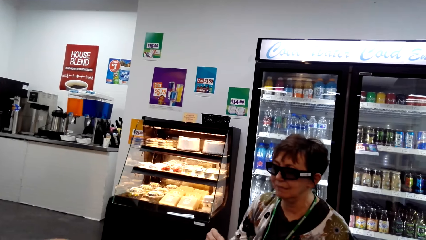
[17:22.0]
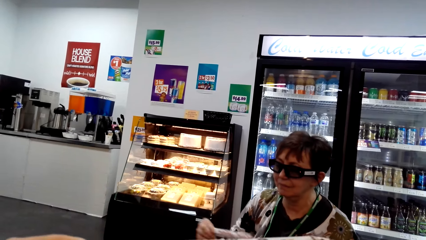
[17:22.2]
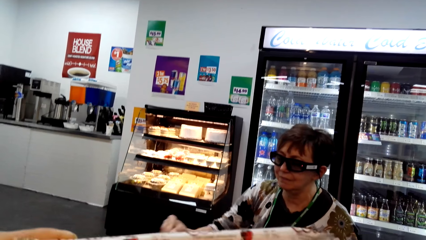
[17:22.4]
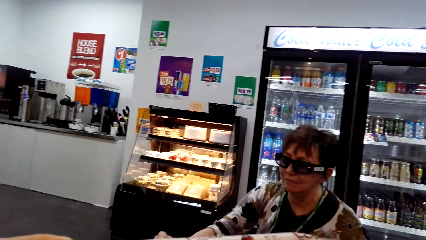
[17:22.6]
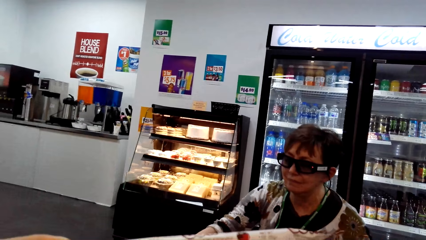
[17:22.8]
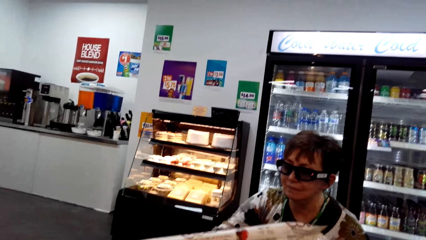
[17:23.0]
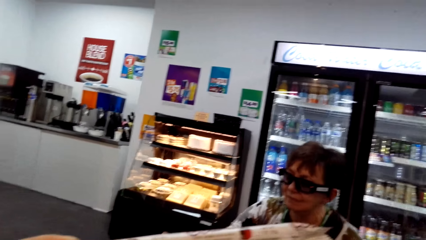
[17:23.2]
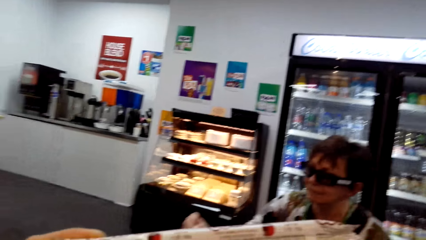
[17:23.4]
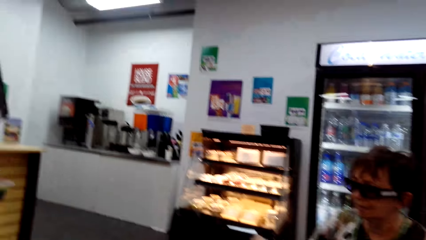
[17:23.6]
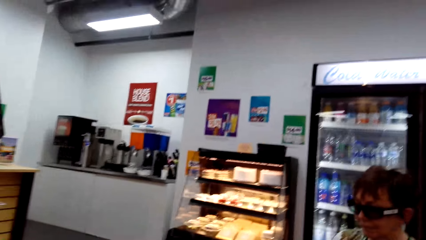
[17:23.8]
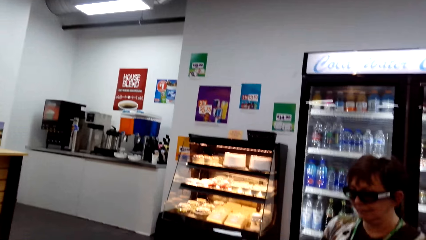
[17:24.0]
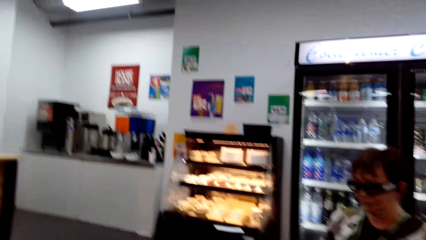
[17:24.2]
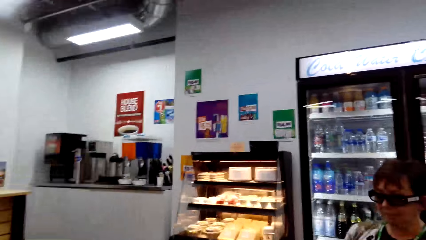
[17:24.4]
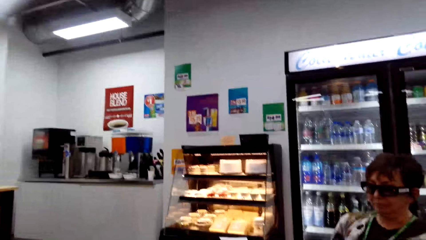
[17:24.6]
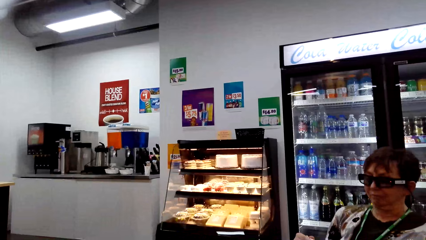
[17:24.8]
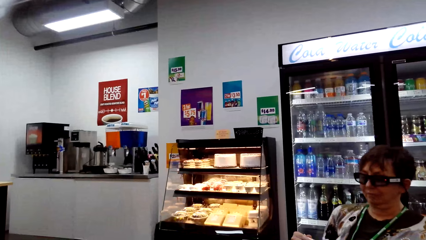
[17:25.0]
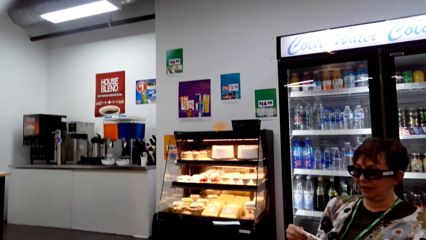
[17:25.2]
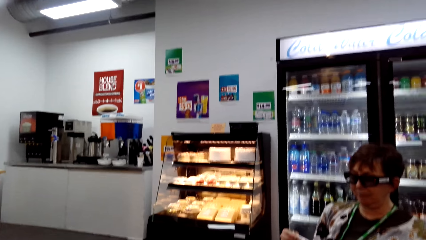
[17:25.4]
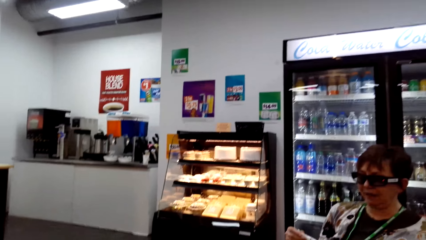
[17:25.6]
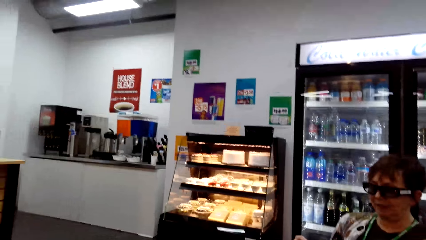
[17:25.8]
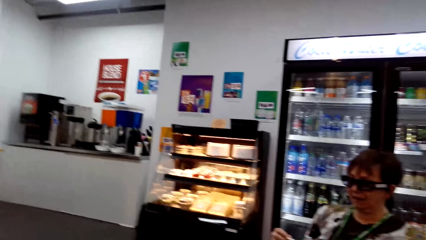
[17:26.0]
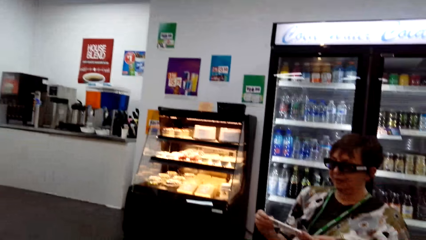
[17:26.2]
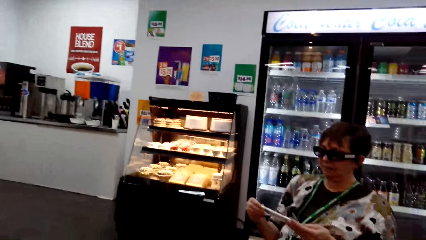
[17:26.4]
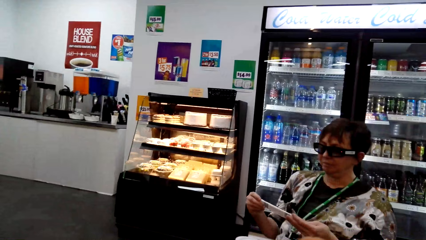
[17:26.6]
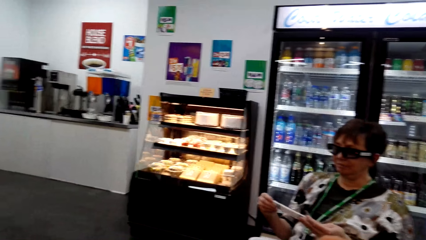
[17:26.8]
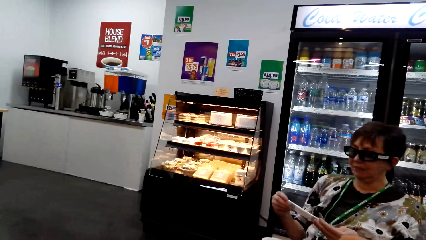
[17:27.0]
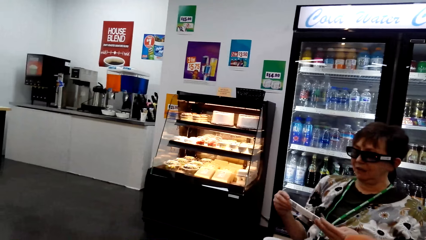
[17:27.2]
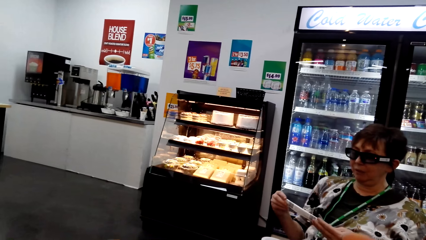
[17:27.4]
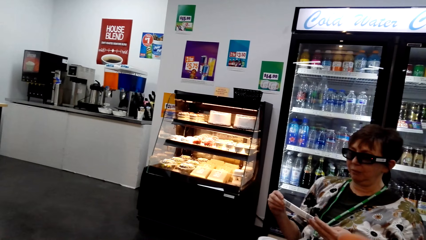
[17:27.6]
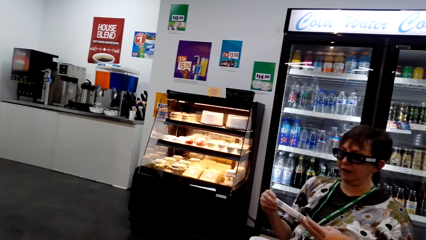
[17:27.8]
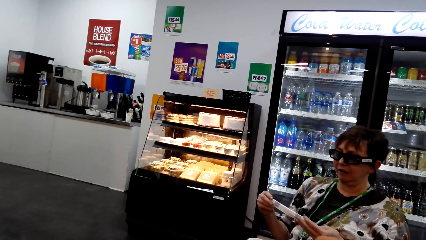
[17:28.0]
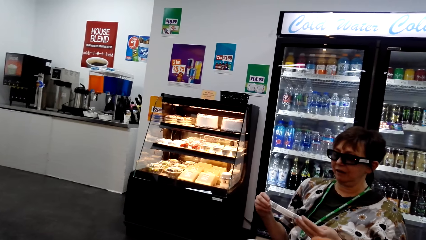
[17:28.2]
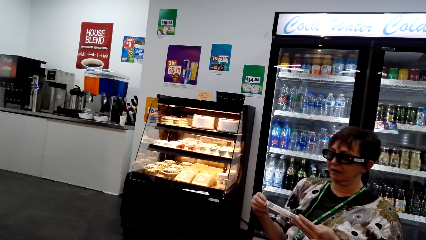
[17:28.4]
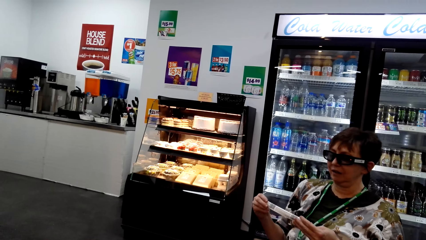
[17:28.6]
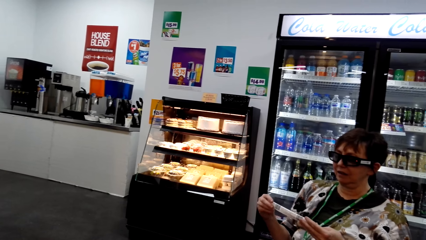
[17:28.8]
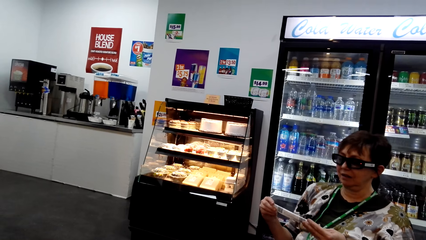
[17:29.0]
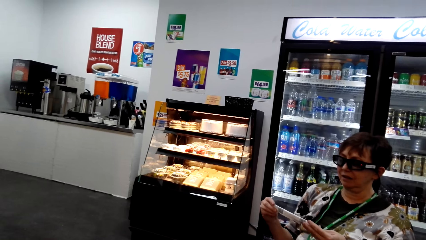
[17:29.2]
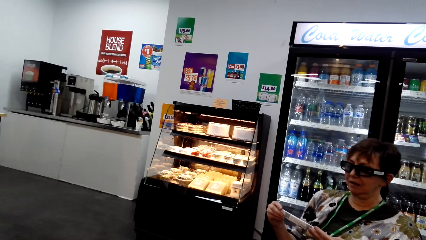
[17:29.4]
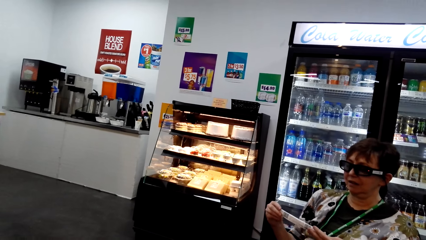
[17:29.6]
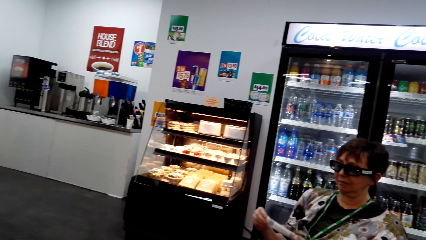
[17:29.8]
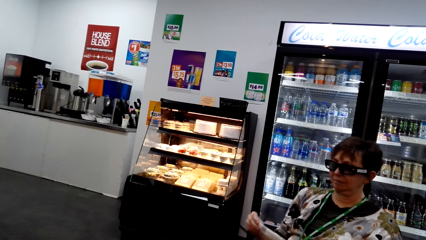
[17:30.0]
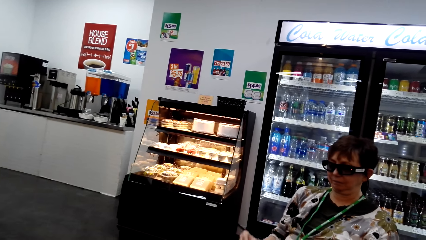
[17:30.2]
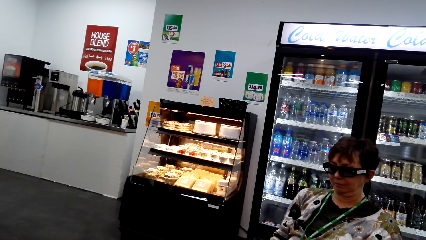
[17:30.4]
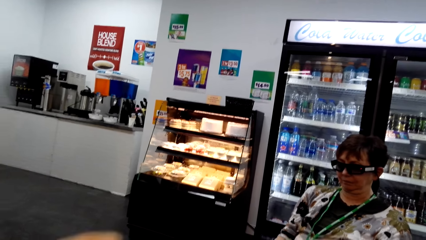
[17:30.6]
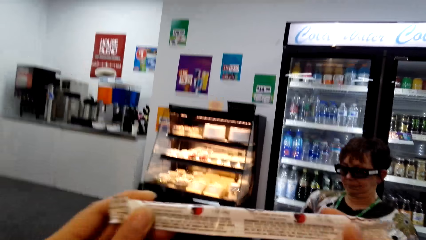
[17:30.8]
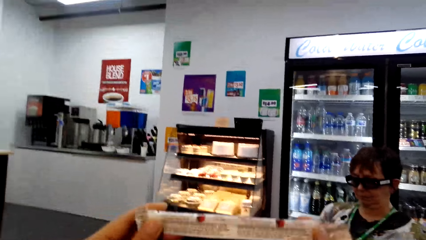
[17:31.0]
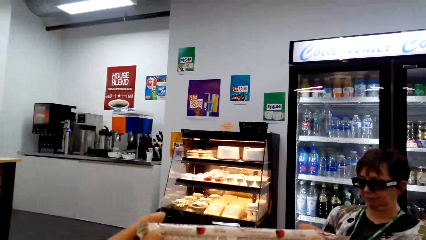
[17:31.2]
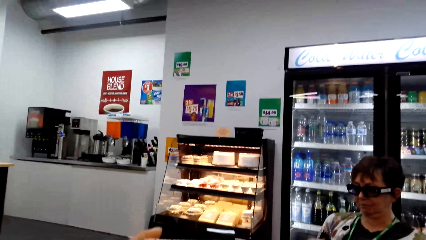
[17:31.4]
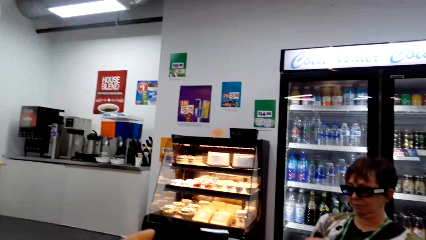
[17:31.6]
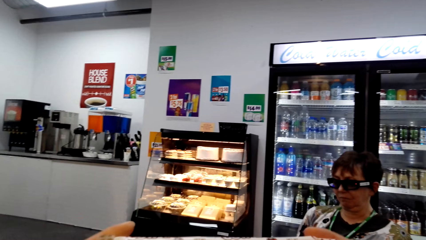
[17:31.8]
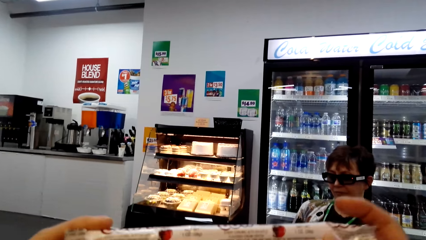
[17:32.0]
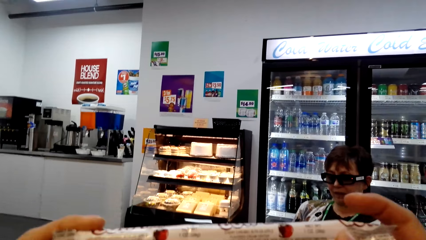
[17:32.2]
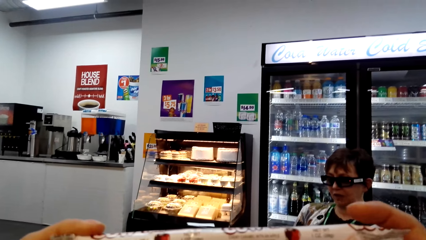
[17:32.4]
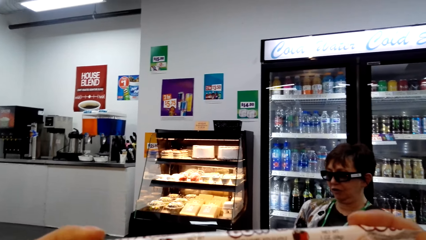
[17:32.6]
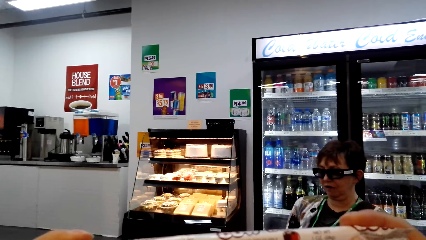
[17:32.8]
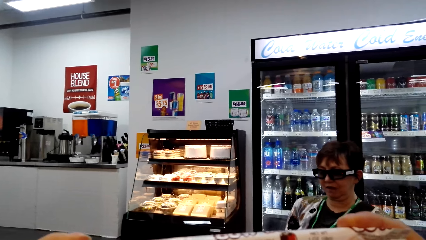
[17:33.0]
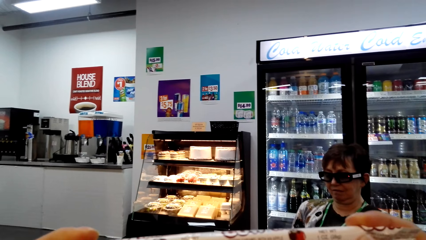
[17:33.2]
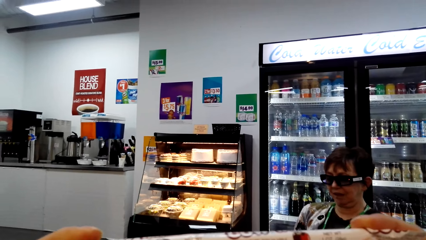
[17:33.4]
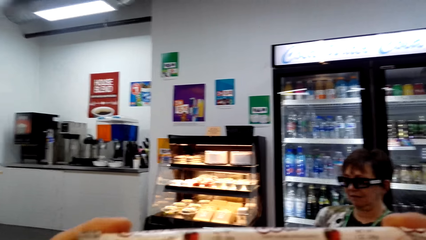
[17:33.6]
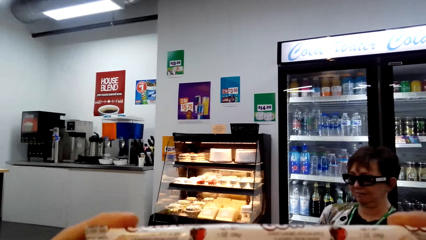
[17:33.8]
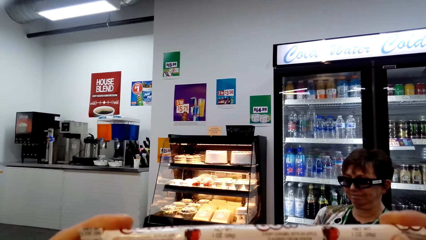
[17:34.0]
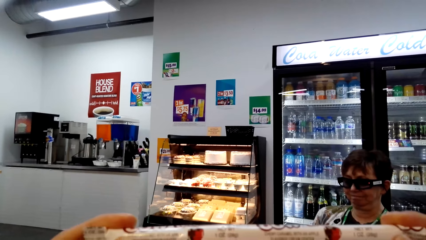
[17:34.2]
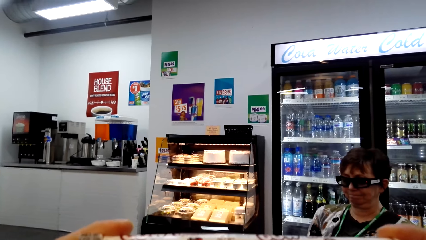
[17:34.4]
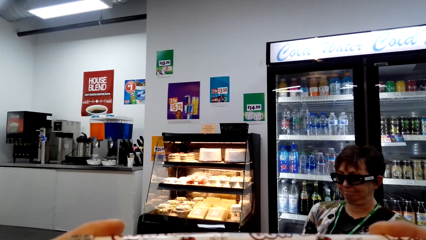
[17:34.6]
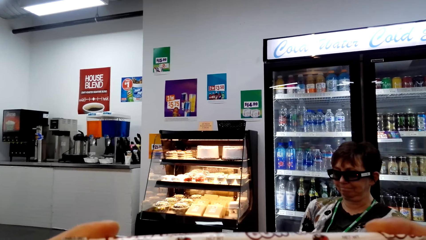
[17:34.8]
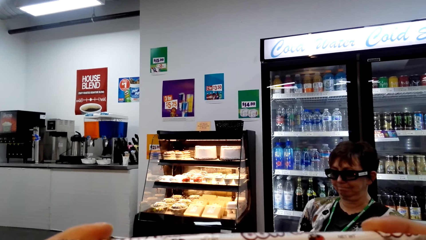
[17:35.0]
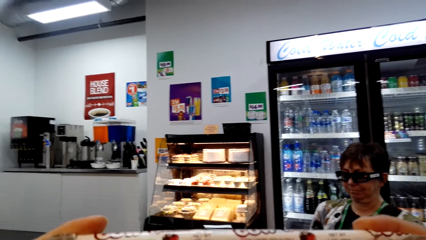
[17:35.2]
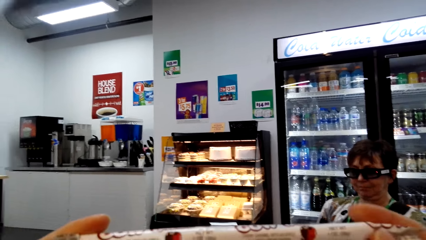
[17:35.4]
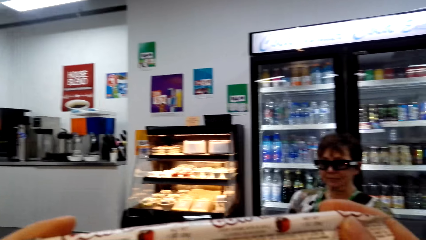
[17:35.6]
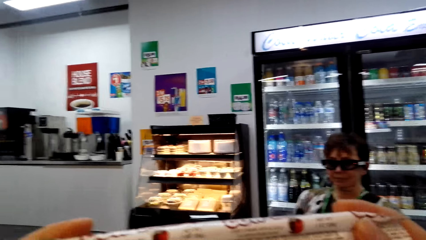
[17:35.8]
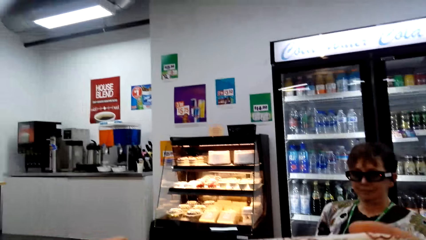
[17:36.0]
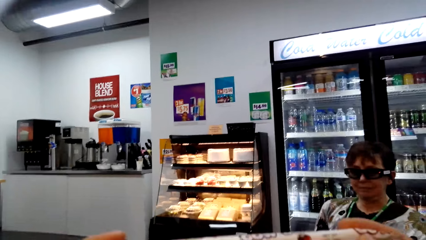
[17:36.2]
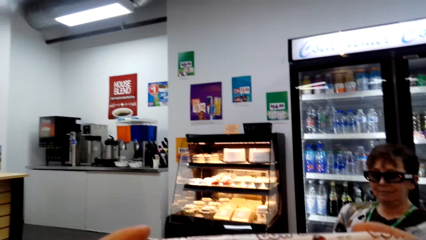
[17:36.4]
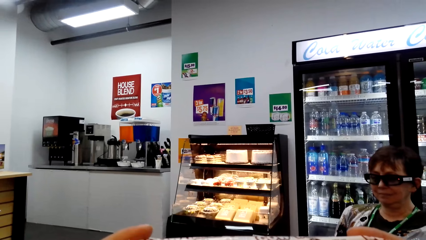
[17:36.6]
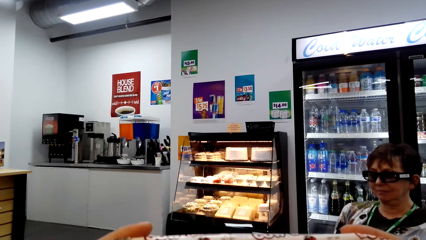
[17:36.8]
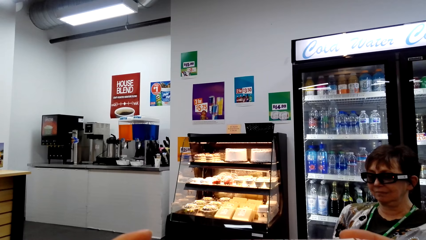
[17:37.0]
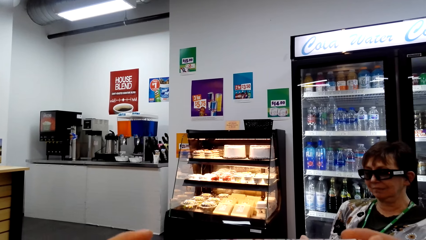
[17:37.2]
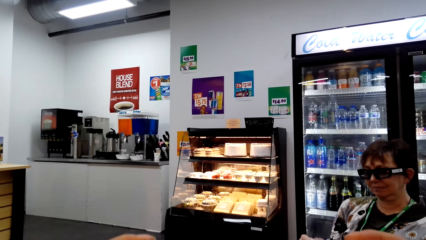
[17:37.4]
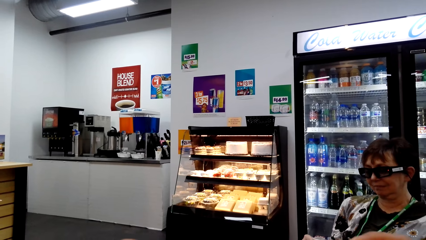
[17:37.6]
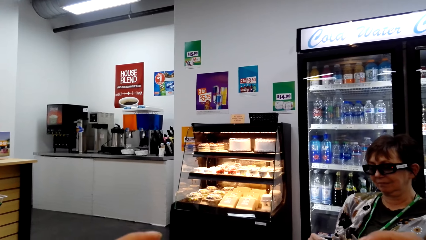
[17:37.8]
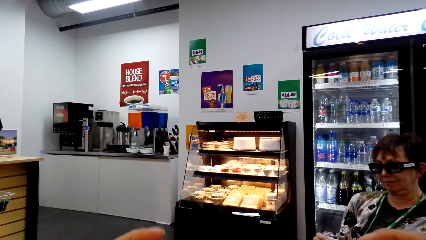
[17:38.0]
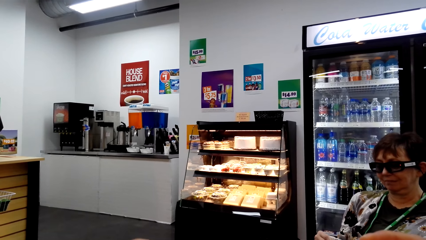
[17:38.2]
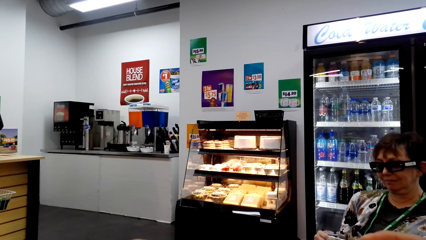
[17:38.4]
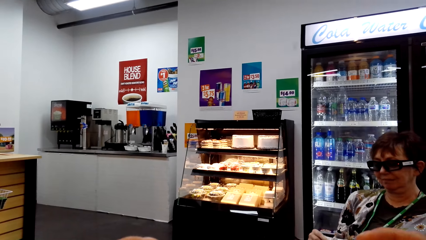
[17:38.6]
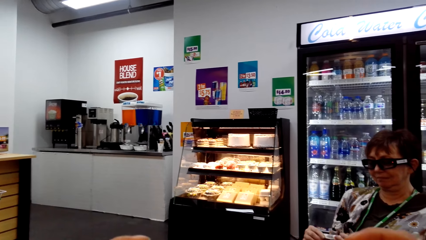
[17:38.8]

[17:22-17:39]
The camera wearer talks. A woman talks. The camera wearer talks. They lift the cow tails.
